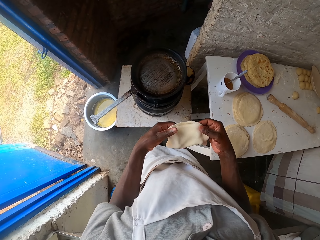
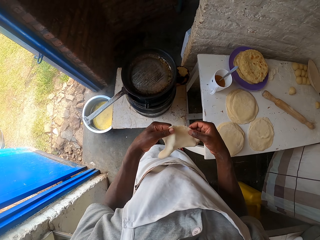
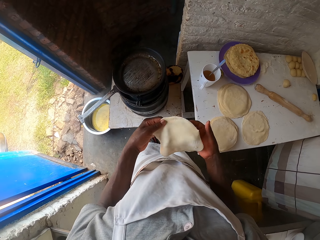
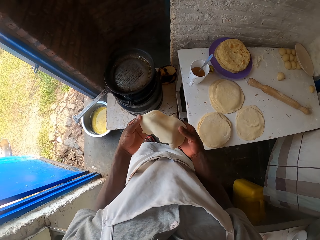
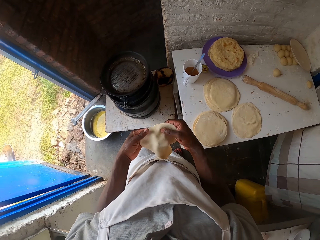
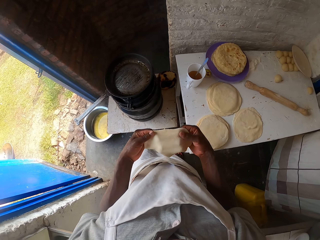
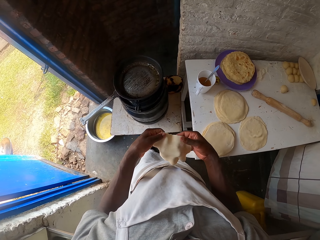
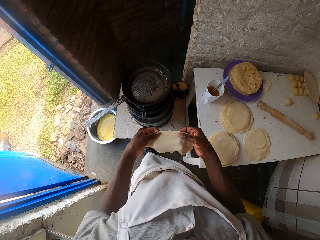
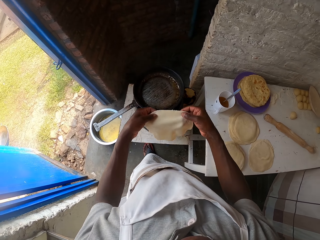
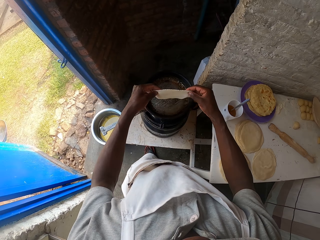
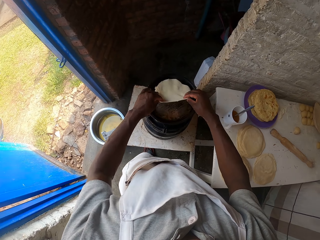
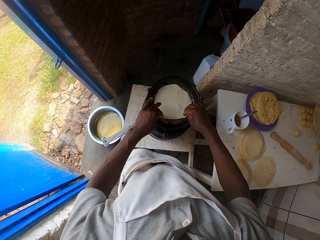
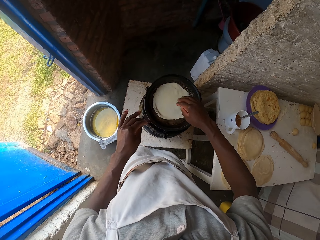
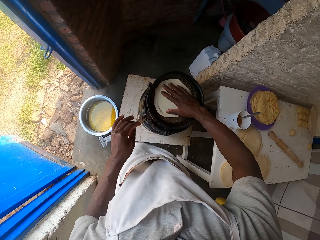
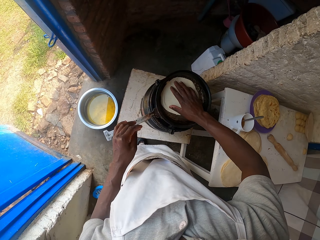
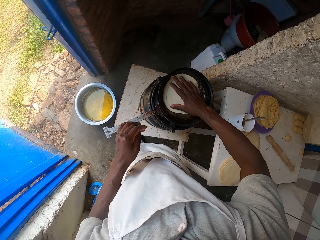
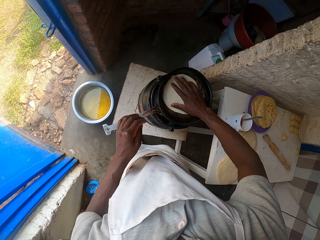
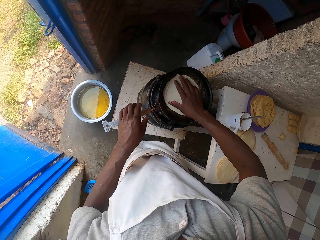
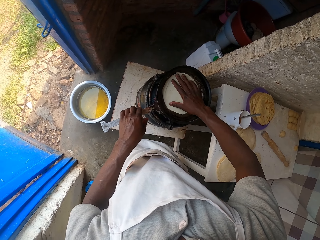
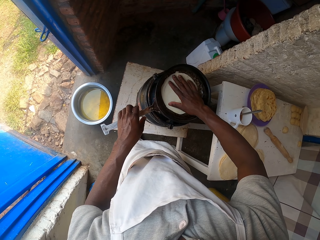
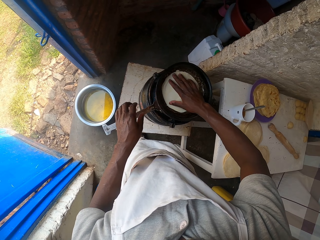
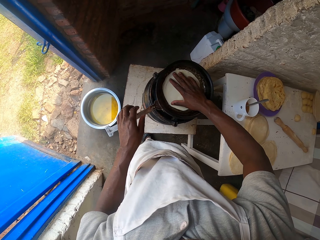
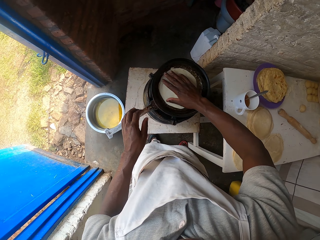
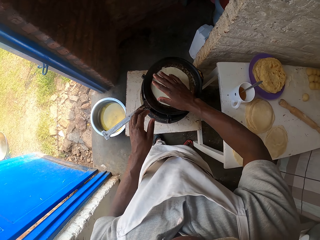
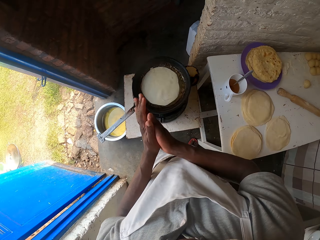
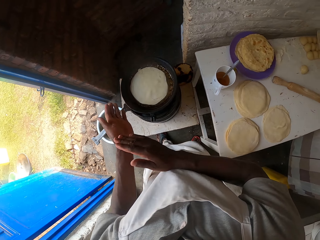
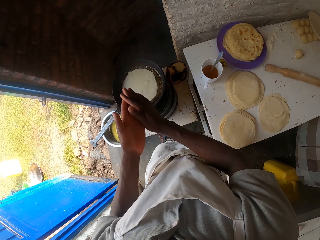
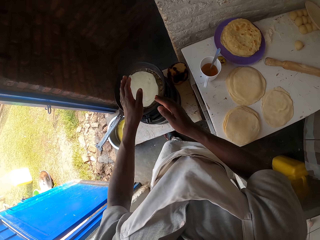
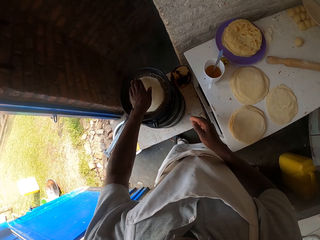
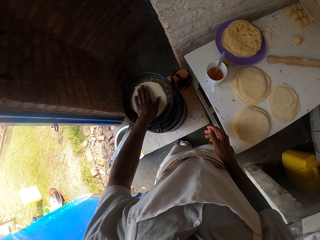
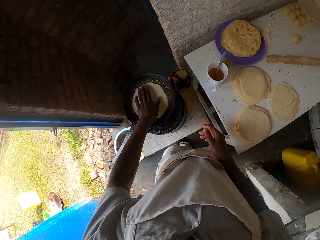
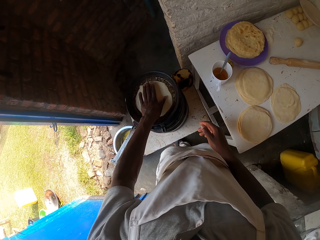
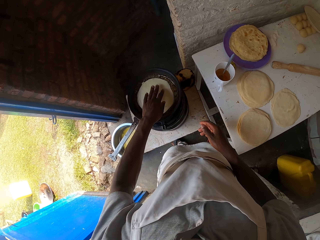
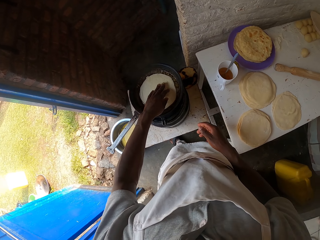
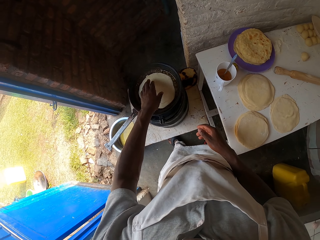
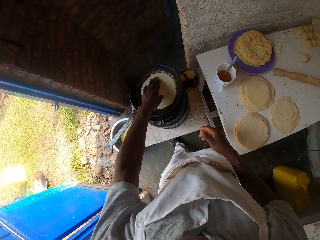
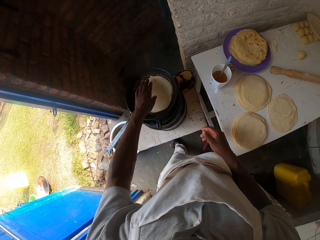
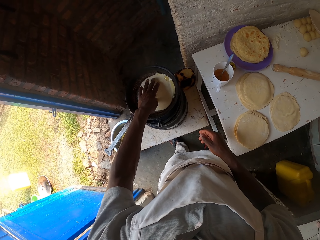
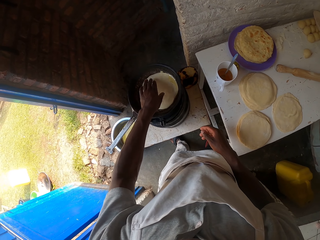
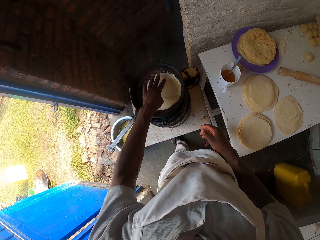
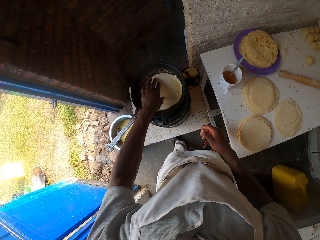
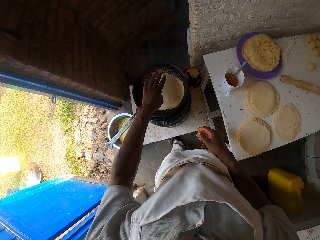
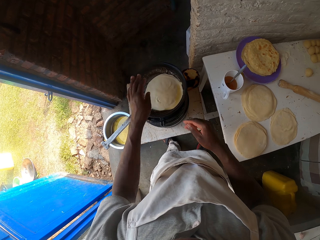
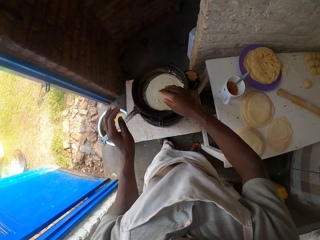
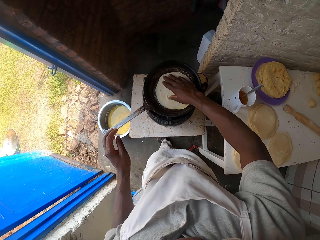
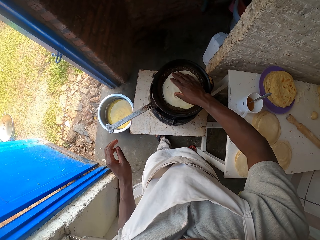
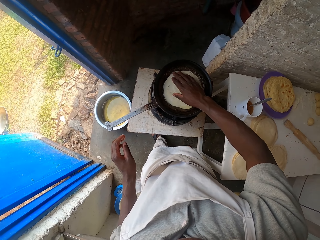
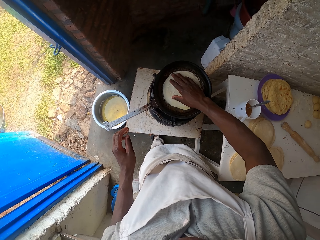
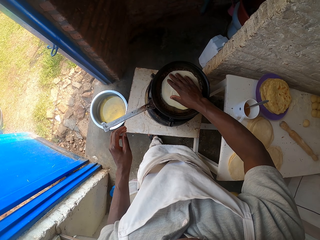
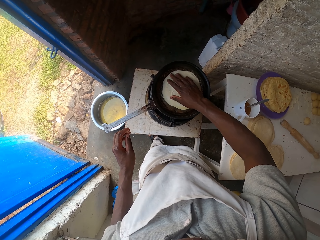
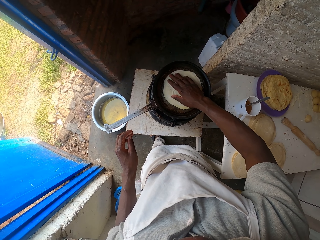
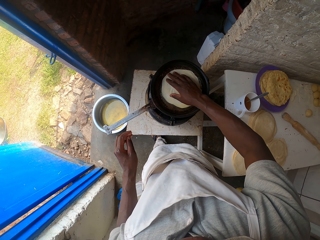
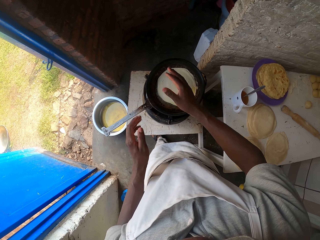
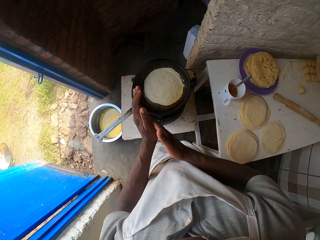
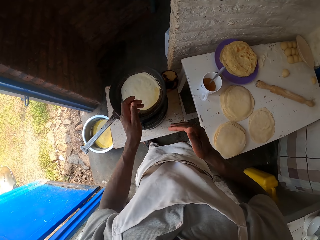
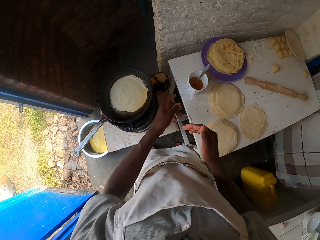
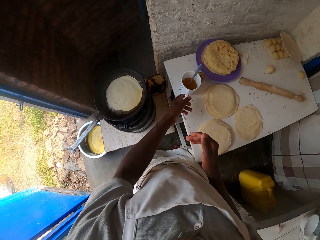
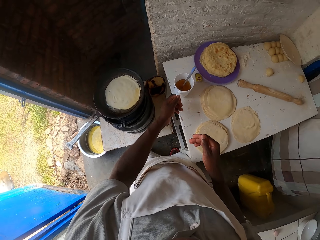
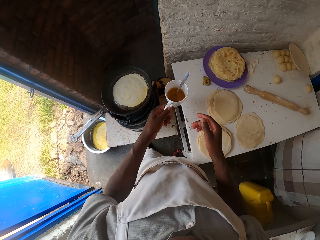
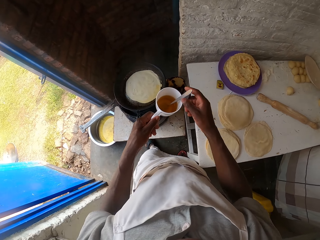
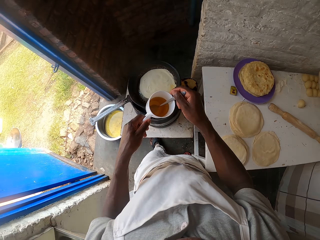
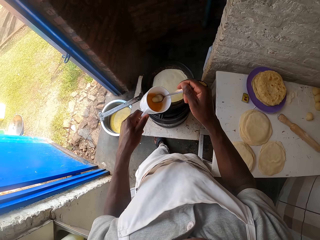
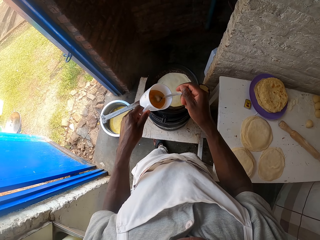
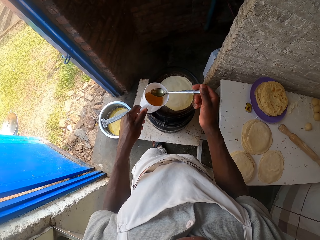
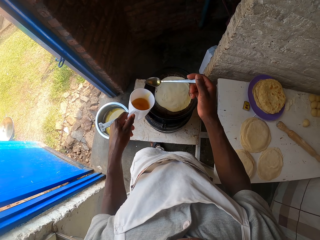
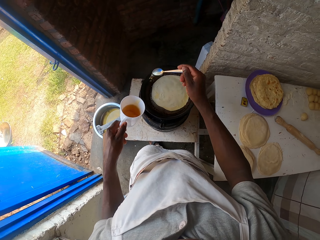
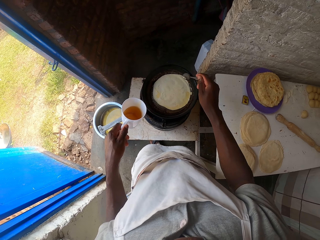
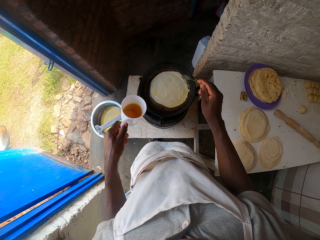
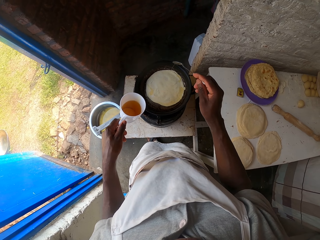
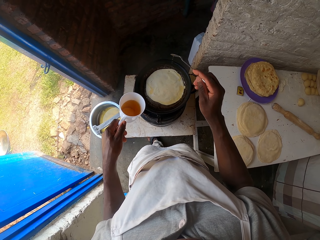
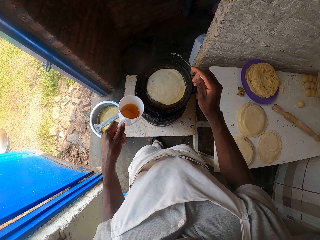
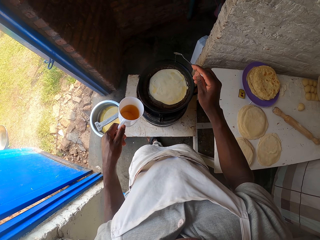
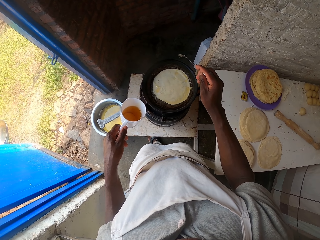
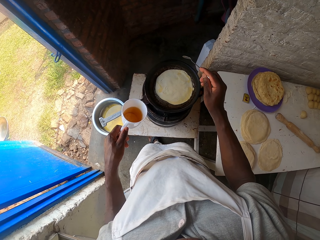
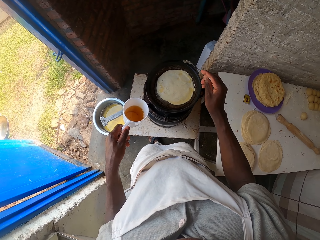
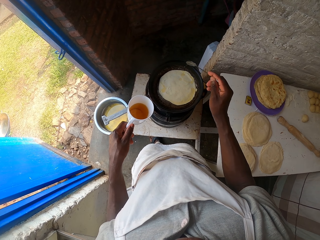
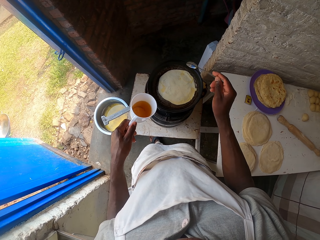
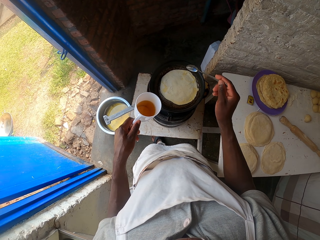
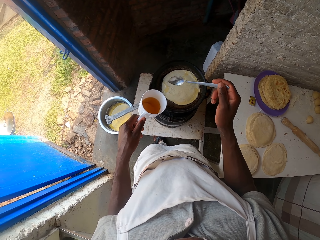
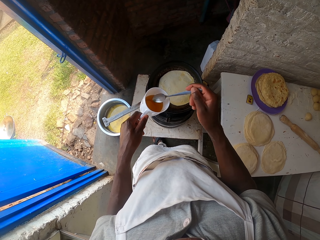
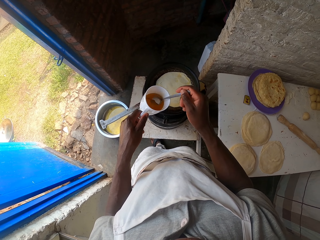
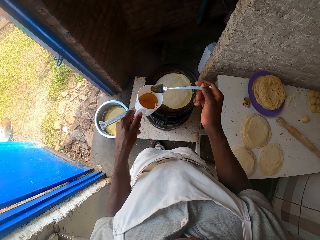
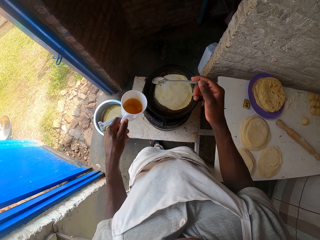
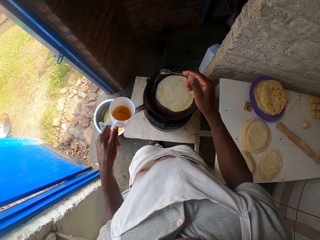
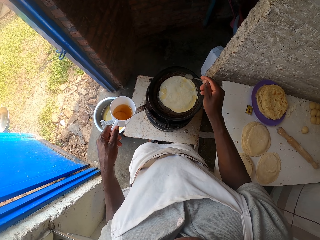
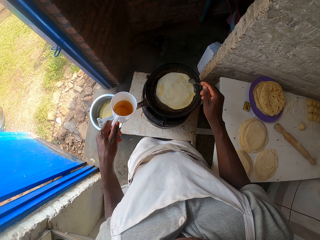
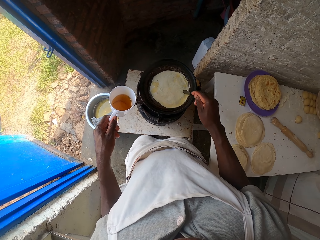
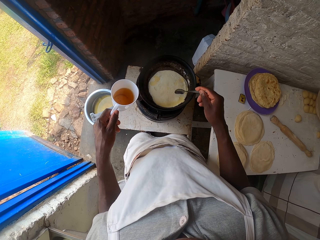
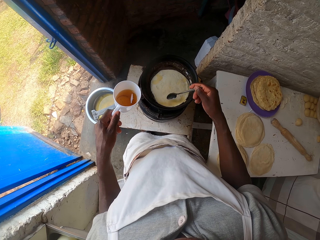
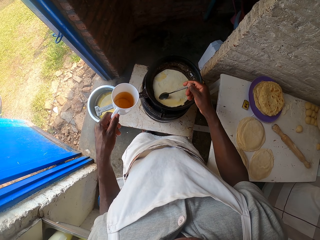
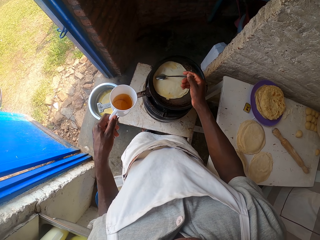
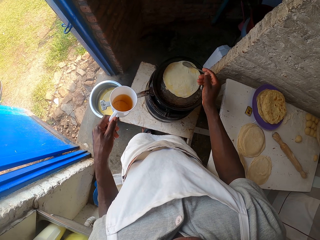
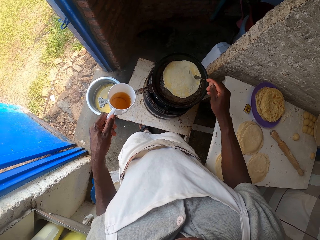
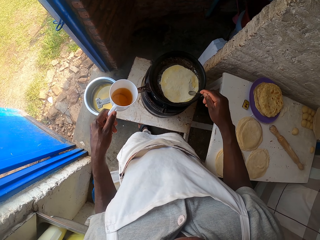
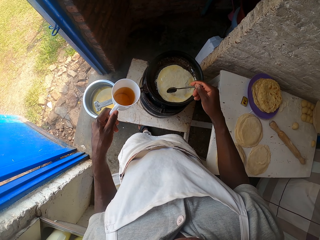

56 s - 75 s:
The camera wearer drops dough on the cooking pan. They turn the dough on the cooking pan. They hold the cooking pan handle. They rub their hands. They touch the roti in the pan. They turn the dough on the cooking pan with the left hand. They turn the dough on the cooking pan with the right hand. They rub their hands. They pick up a cup. They hold the cup in the left hand. They pick up a spoon. They scoop oil from the cup with the spoon. They sprinkle the oil in the spoon on the cooking pan. They scoop the oil from the cup with the spoon. They sprinkle the oil in the spoon on the cooking pan. They turn the dough with the spoon in the right hand.

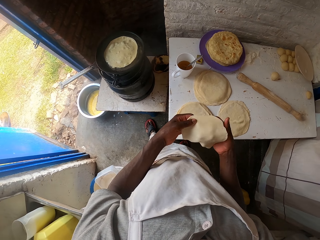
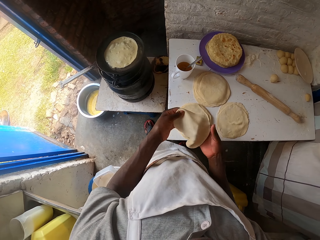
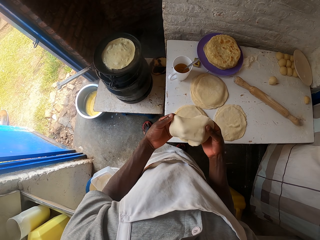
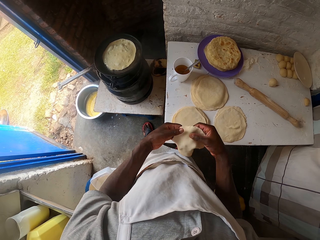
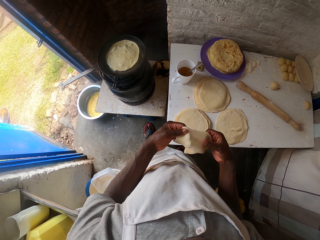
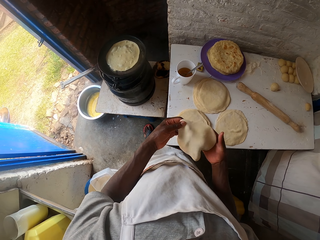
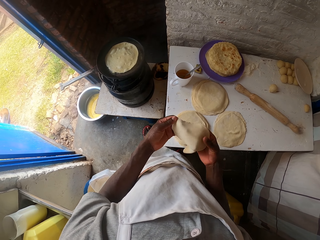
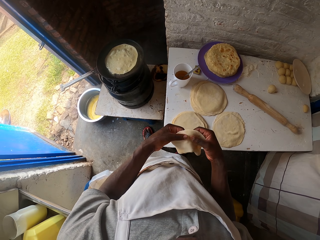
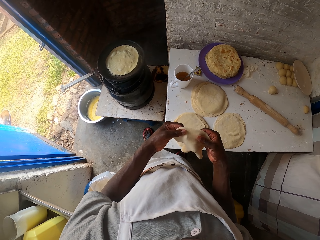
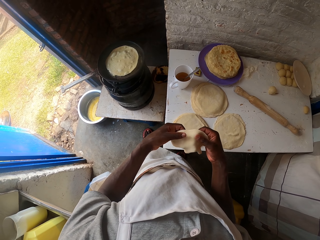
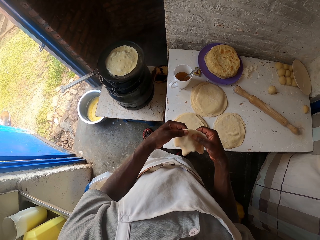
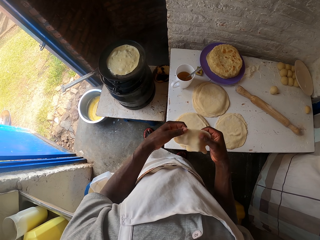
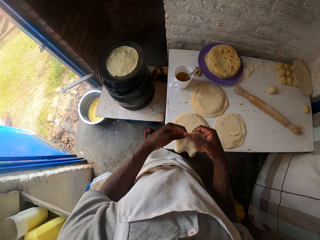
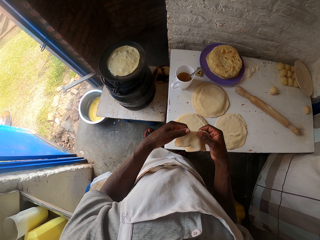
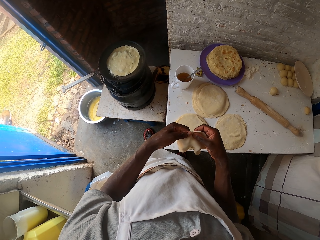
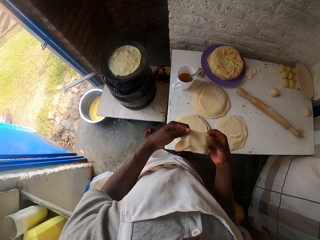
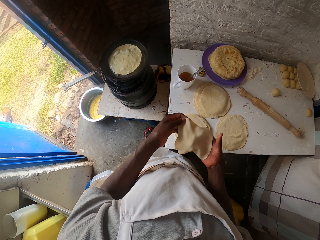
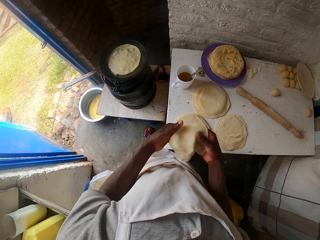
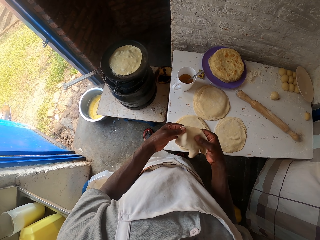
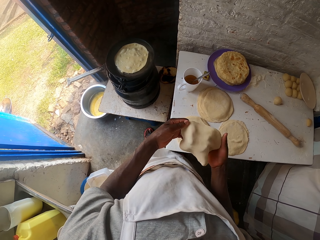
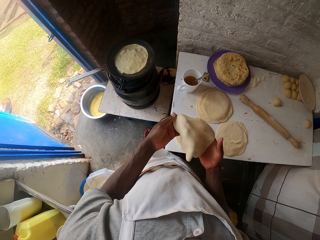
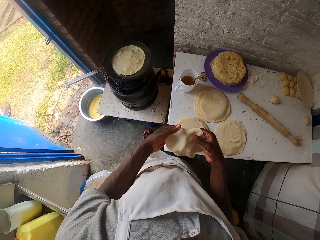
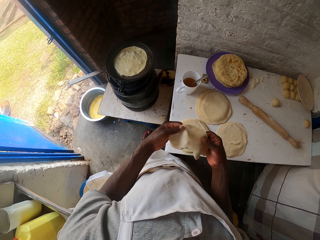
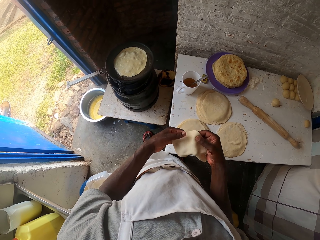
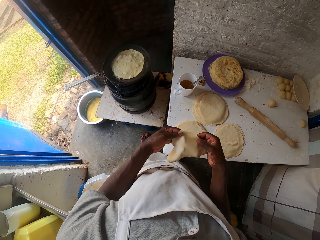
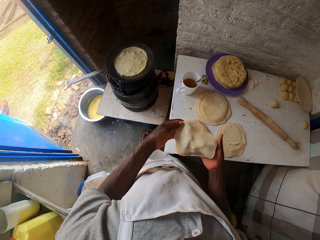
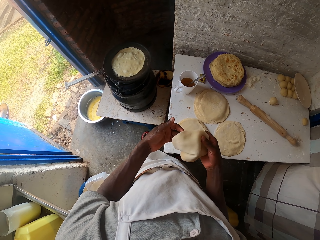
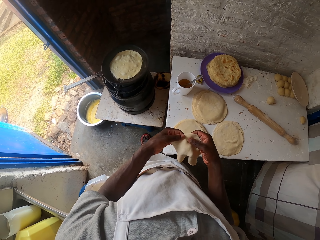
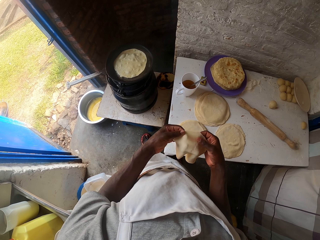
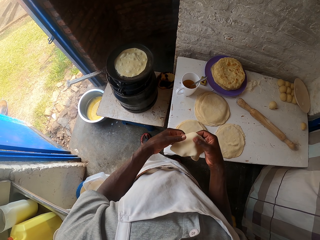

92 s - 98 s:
The camera wearer turns dough in their hands.
